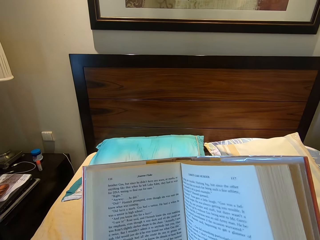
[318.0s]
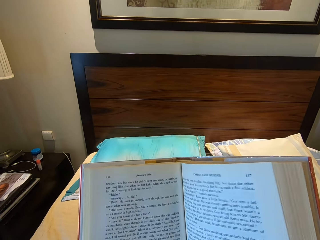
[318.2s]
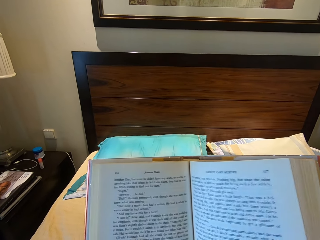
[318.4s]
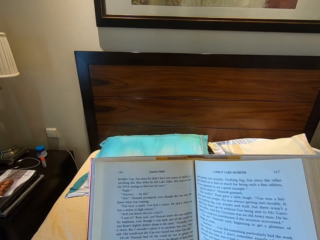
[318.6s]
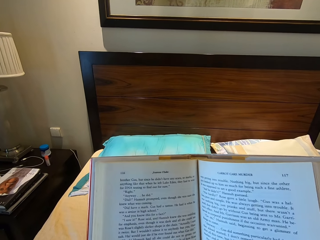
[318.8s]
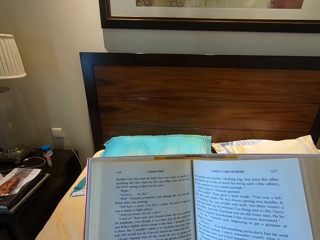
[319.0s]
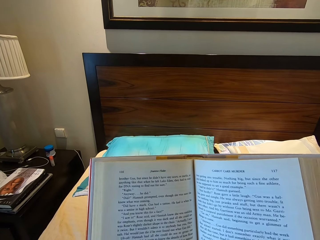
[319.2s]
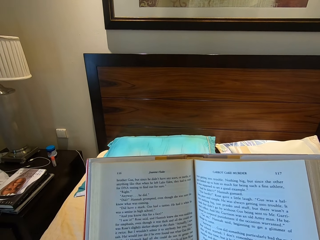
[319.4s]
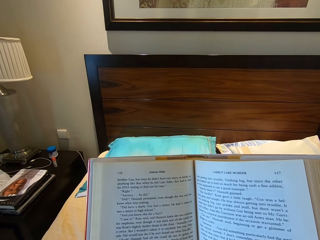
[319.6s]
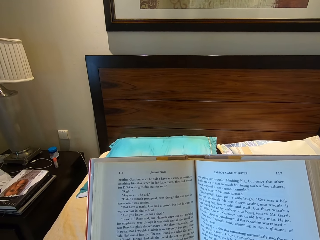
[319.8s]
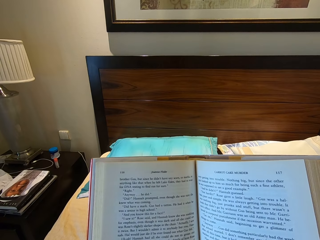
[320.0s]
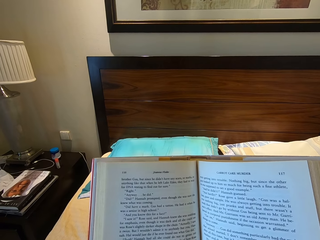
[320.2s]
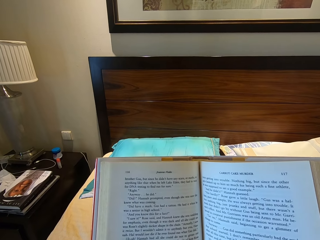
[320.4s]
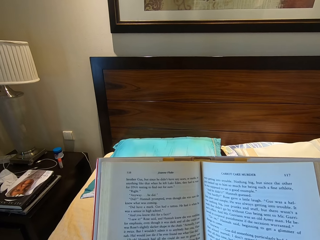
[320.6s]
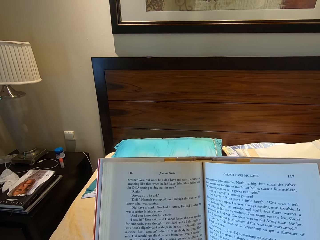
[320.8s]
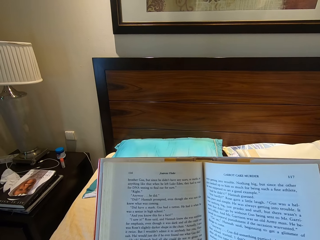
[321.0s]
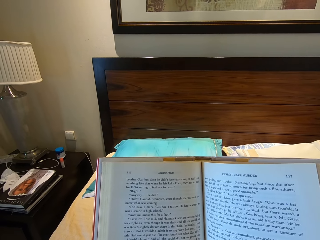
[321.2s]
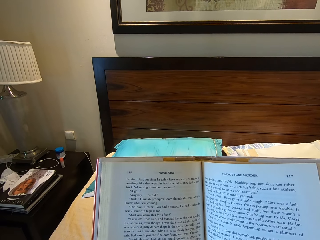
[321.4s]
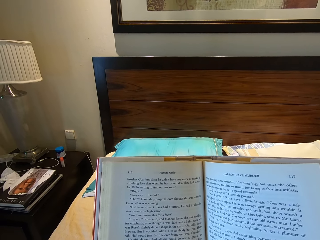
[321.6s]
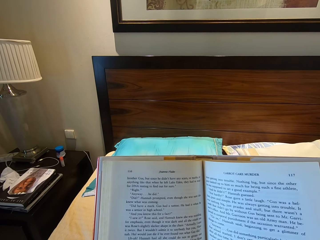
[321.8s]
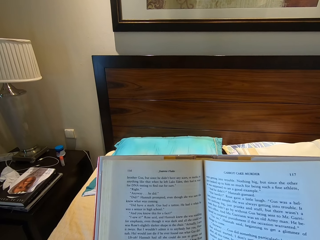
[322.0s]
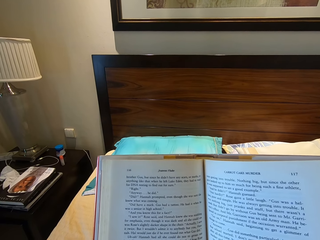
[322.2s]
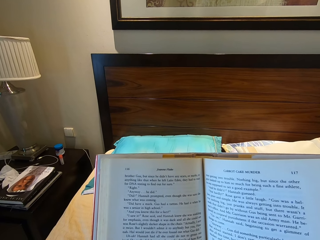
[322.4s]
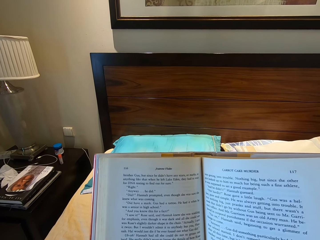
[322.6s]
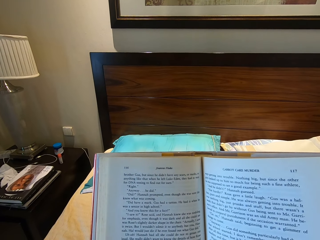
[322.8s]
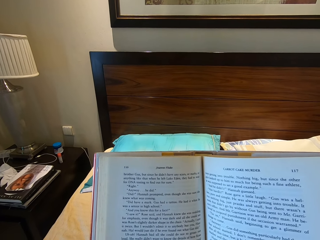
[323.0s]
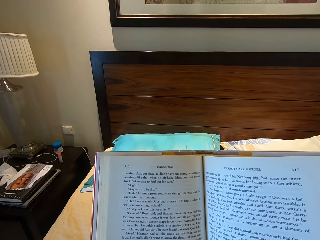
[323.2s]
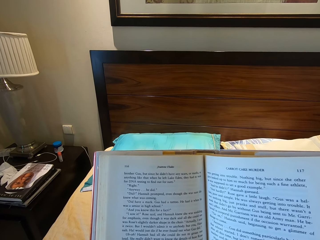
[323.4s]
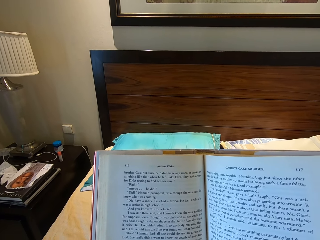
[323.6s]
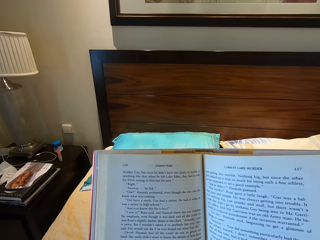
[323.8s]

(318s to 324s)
The camera wearer reads a book.

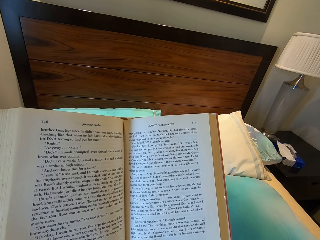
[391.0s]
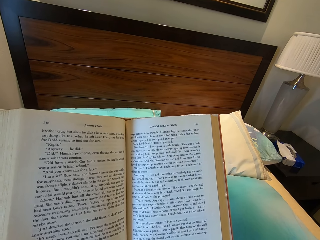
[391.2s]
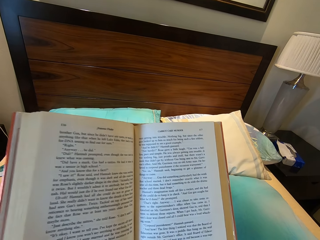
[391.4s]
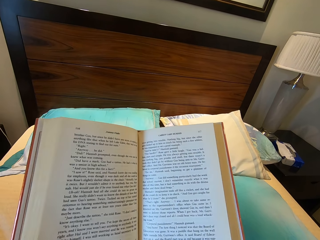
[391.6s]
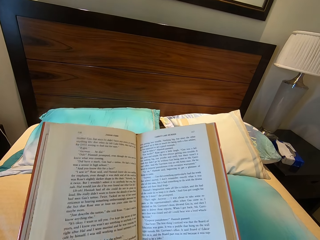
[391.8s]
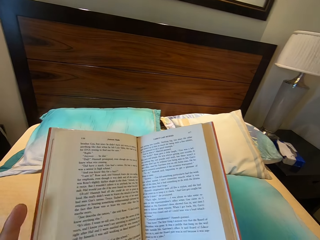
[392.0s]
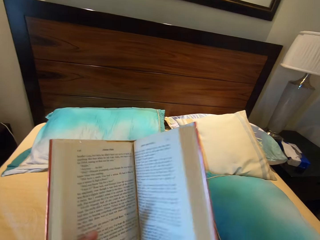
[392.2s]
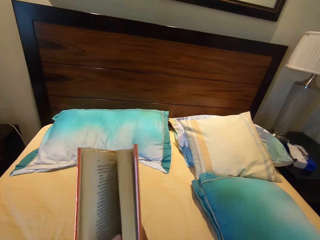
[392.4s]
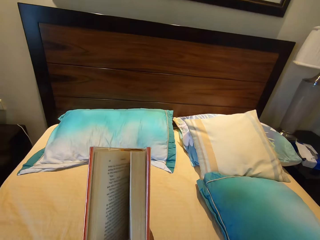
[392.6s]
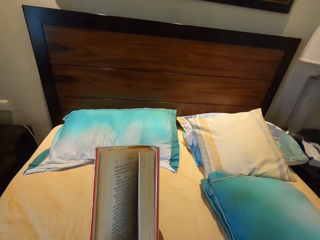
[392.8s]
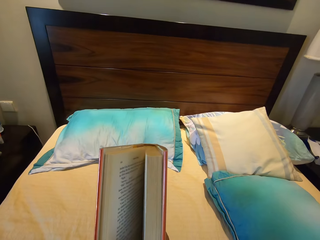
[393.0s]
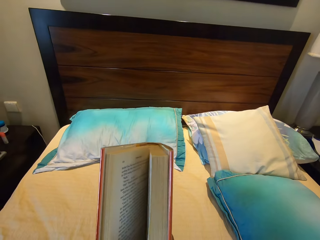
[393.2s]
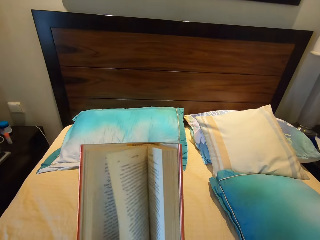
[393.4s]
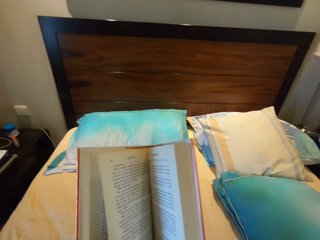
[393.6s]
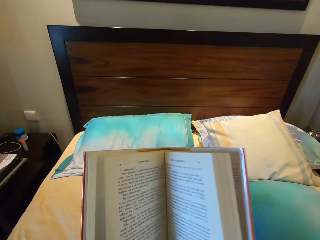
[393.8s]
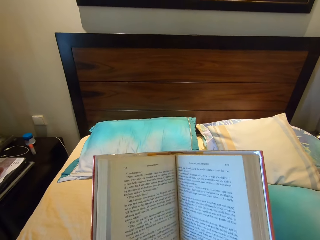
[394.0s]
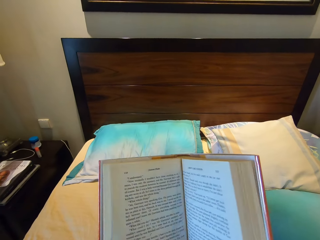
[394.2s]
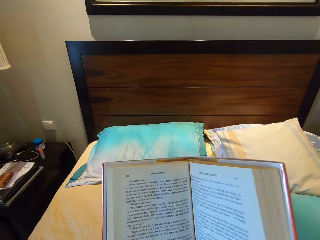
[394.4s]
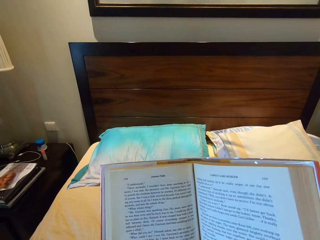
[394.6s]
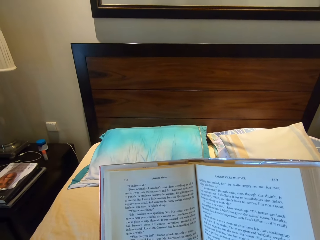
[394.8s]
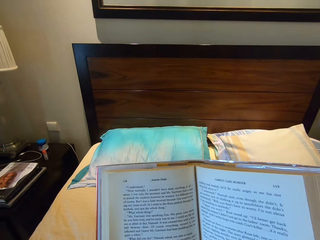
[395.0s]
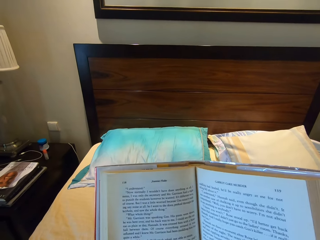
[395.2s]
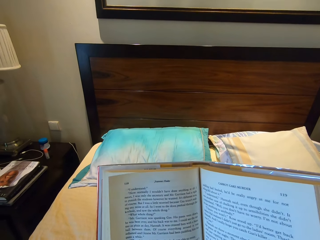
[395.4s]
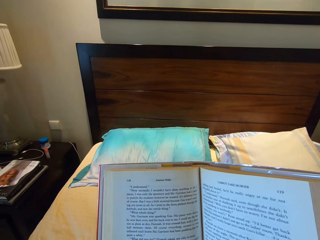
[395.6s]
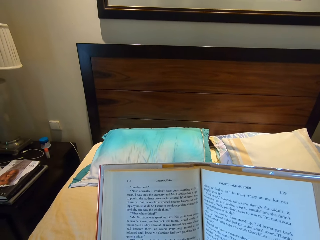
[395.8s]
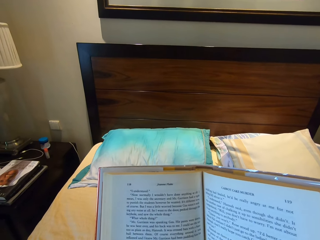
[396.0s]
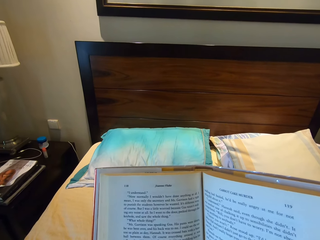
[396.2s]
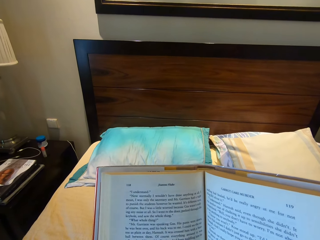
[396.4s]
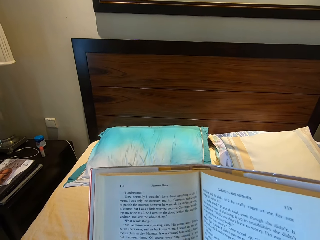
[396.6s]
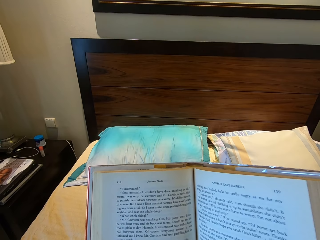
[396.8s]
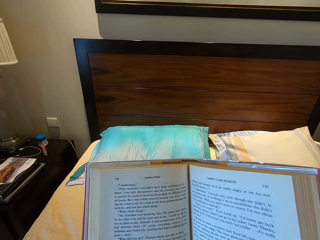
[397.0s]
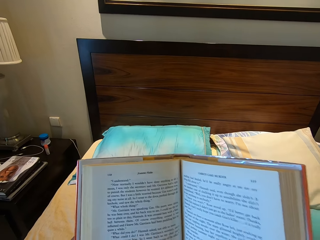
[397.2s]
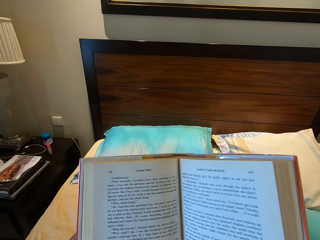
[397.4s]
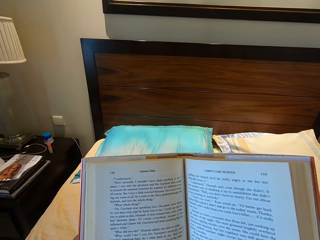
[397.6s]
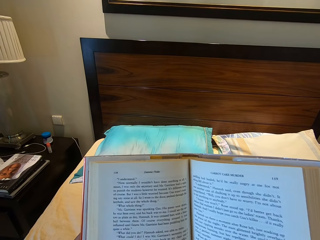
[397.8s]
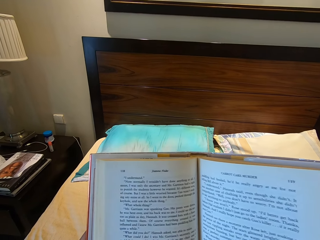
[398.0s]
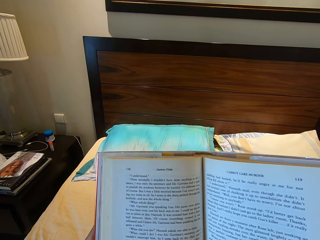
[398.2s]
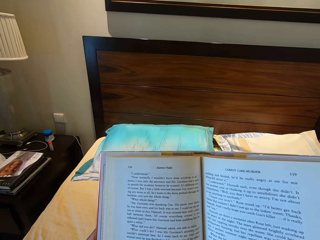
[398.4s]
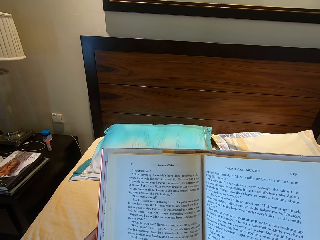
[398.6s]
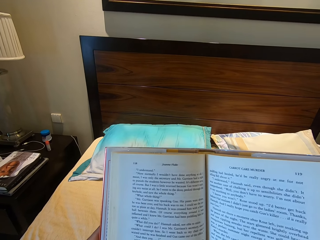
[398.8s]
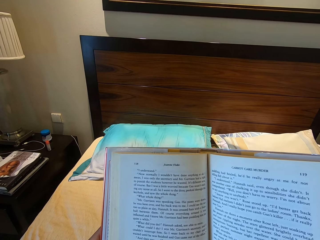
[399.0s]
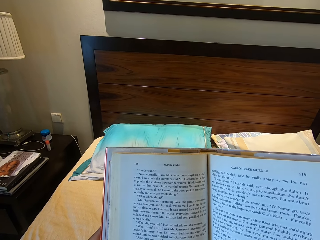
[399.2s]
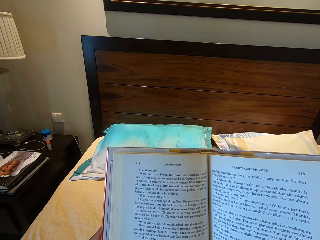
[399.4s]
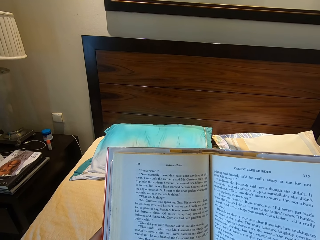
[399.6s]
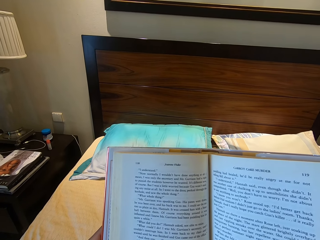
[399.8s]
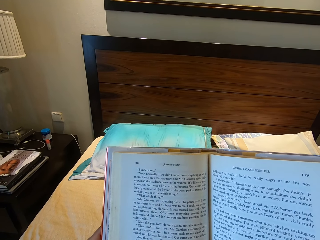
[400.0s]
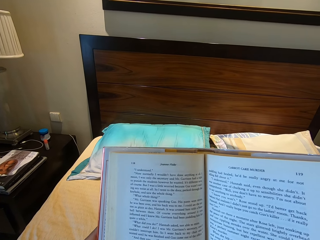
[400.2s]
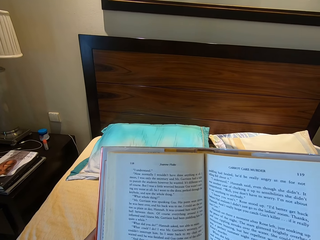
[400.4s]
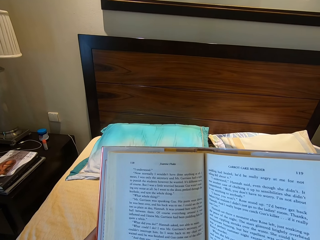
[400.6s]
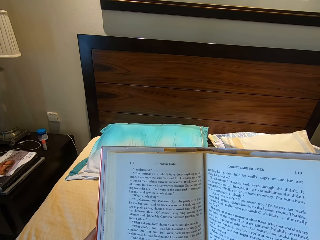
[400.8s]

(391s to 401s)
The camera wearer closes the book partially. They flip the page of the book. They read the book.

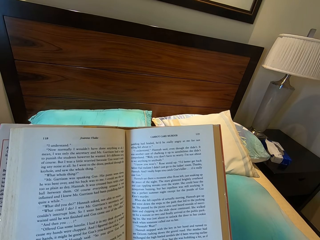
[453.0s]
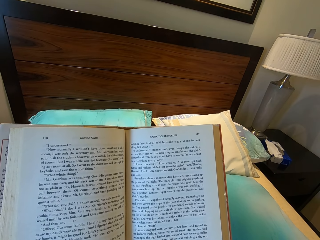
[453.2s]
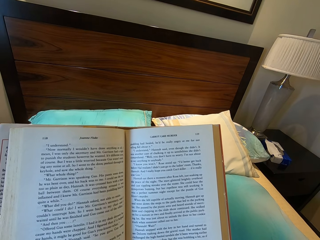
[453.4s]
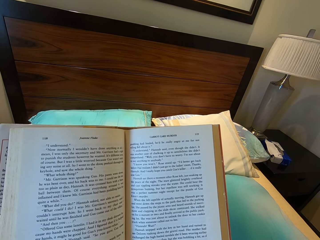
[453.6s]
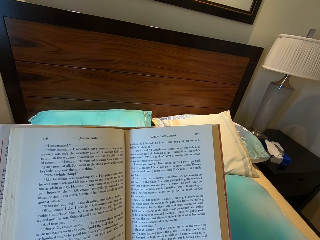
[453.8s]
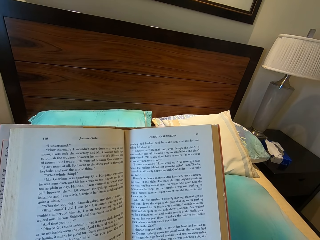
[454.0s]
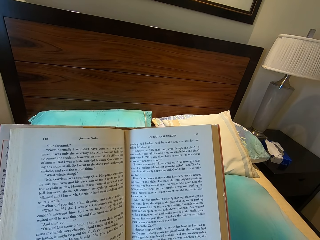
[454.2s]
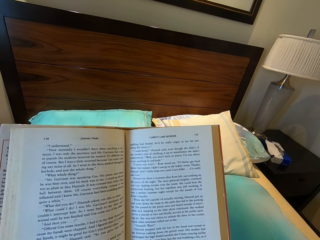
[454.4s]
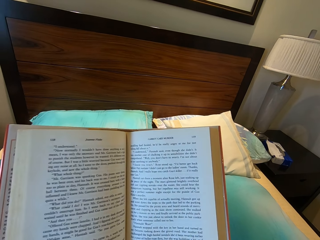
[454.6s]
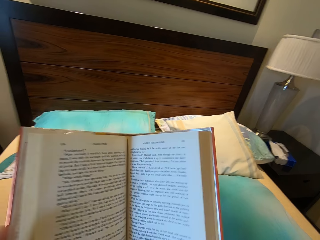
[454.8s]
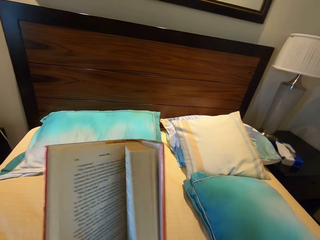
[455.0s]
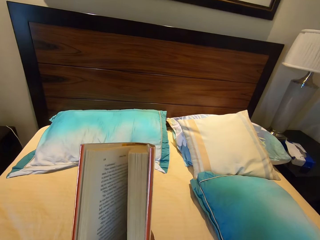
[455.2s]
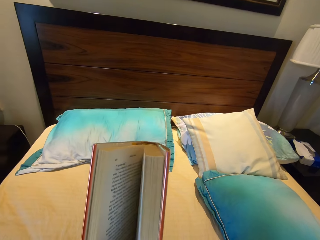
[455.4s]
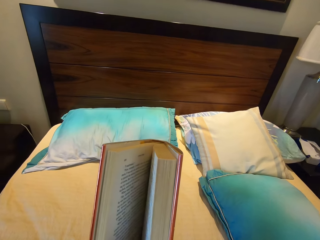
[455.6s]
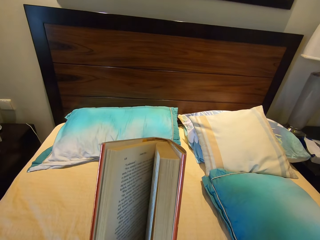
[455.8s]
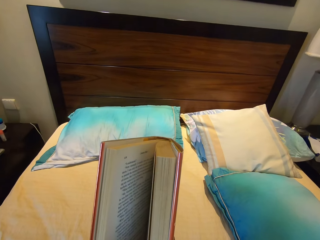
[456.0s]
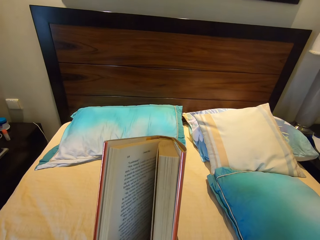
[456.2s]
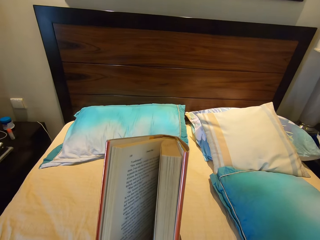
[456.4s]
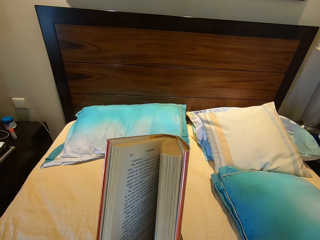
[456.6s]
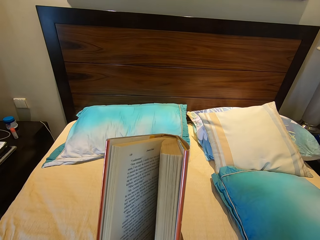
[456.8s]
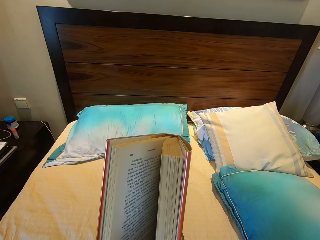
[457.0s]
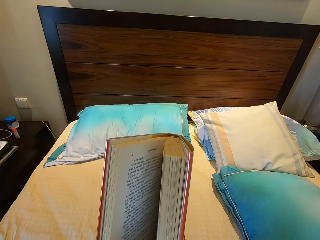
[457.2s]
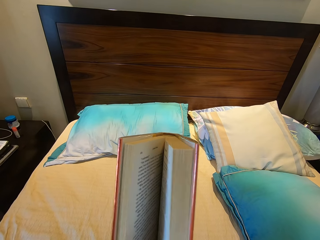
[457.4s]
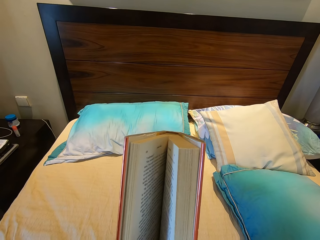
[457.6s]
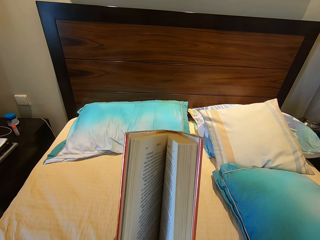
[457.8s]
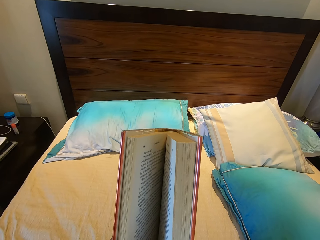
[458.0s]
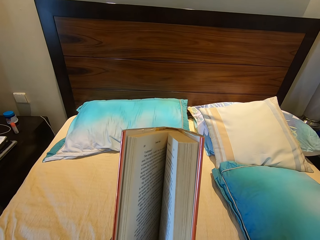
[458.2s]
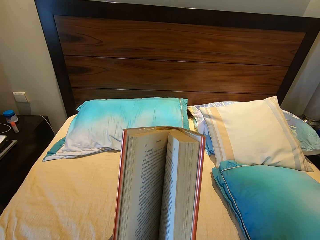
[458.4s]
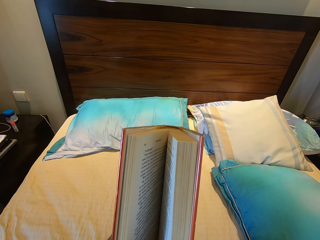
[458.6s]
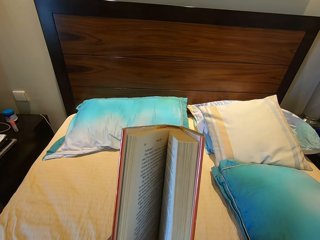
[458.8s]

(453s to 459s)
The camera wearer closes the book partially. They flip a page of the book.
